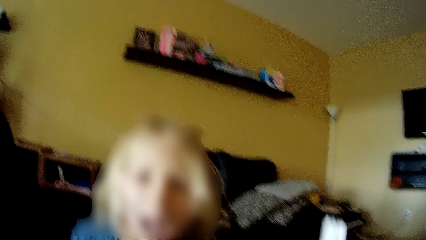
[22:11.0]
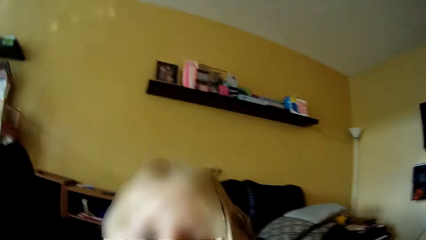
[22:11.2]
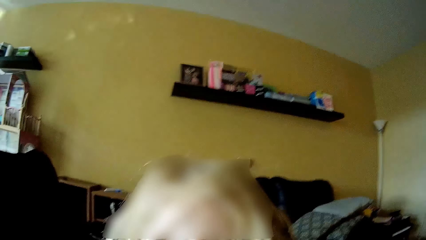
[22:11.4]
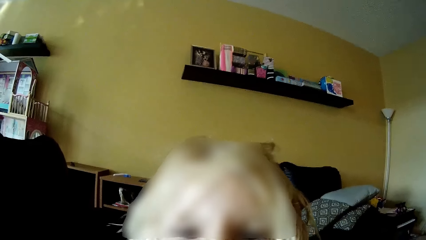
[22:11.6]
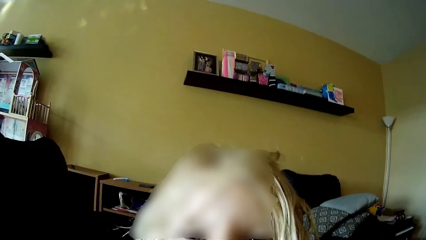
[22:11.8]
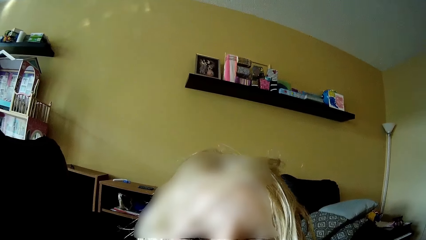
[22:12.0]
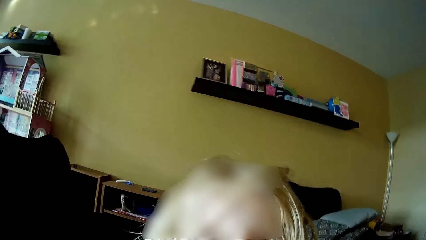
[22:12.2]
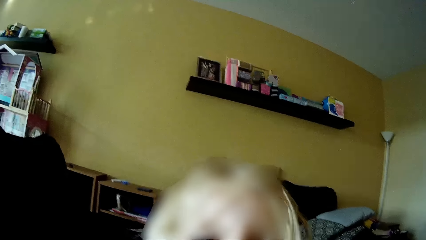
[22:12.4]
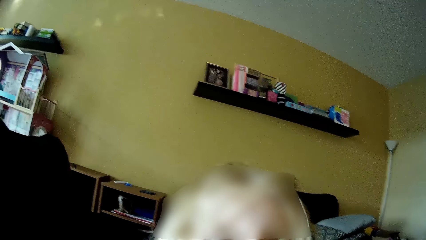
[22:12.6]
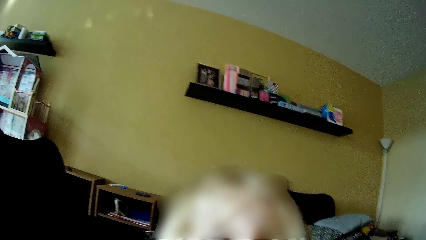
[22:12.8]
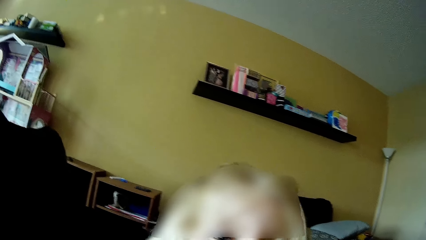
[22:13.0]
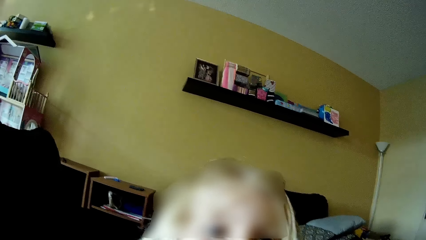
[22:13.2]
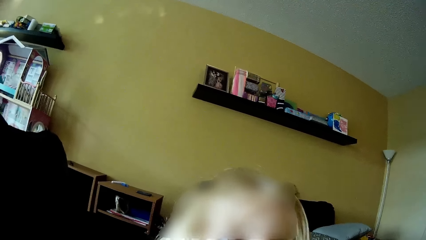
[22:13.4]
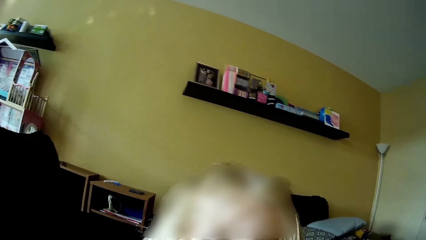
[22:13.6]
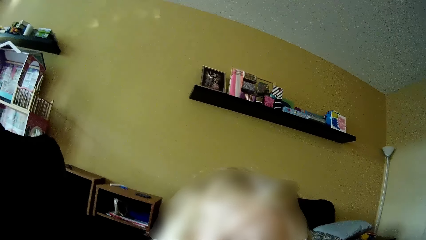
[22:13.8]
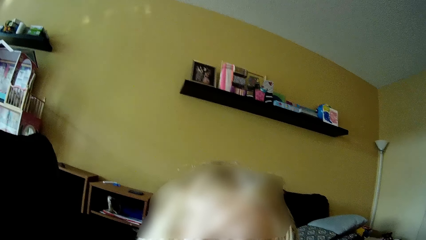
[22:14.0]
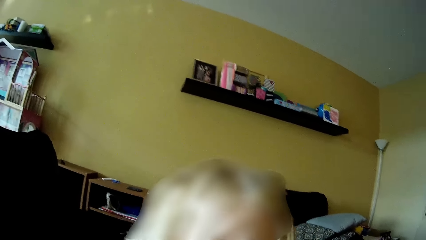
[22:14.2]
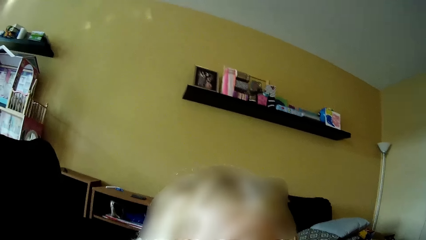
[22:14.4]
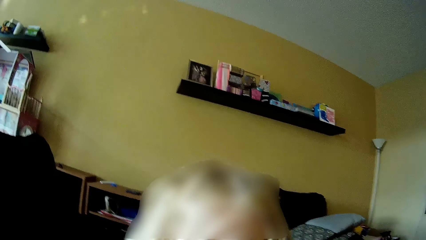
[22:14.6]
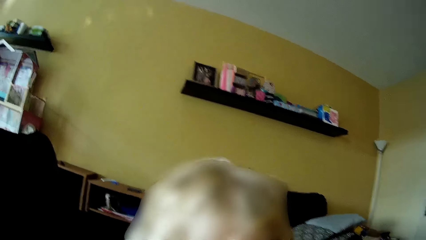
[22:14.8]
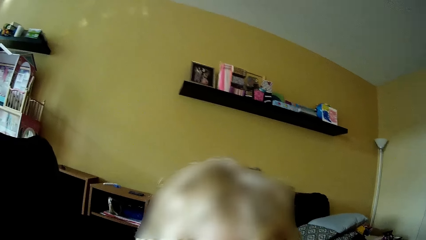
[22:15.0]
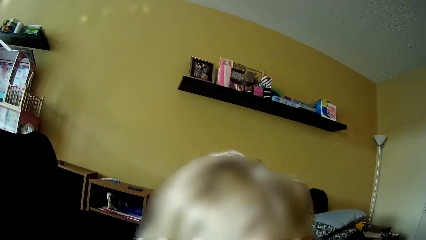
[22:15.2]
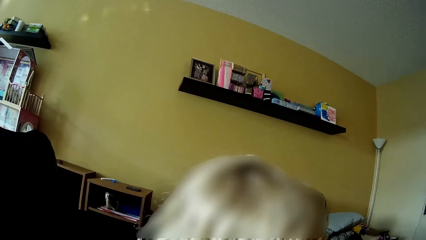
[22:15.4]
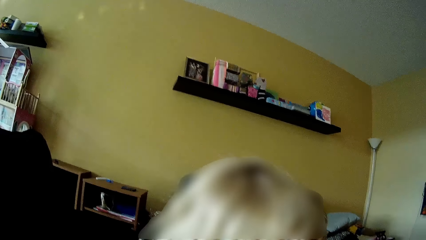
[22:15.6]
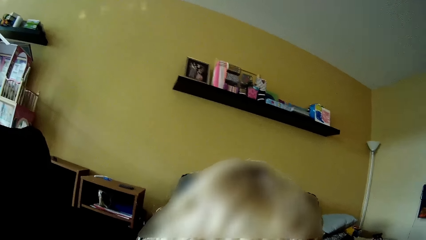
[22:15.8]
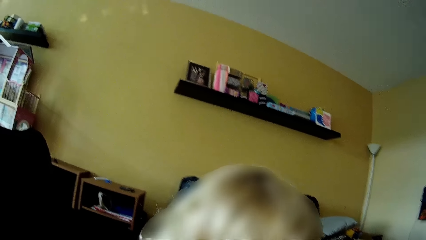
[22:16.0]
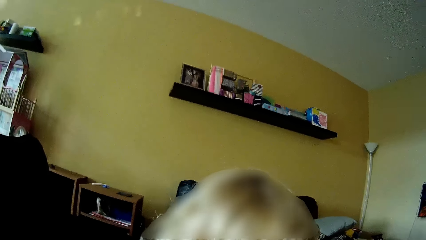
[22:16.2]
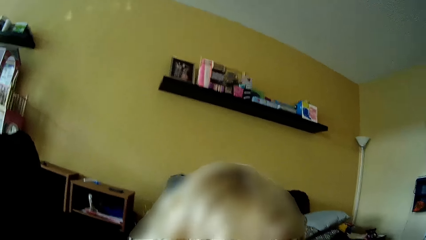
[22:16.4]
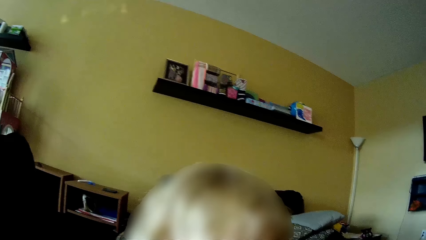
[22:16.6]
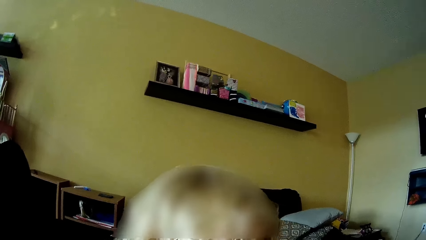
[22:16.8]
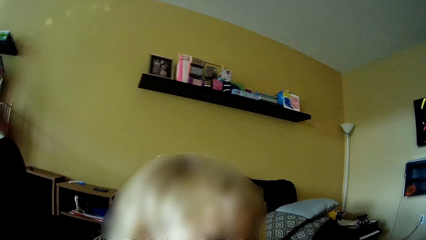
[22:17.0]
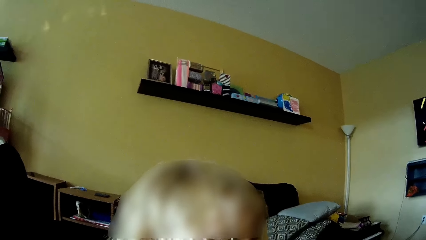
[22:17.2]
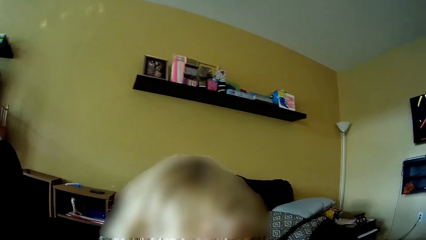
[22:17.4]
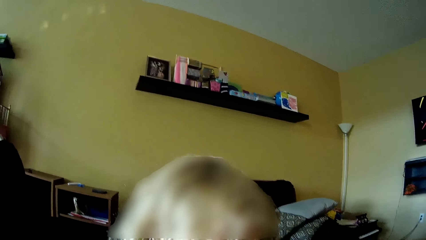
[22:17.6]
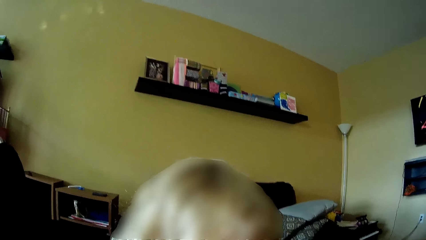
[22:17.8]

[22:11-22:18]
The camera wearer brushes the baby's teeth.

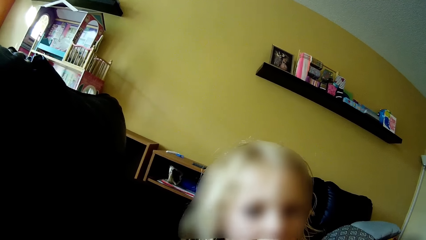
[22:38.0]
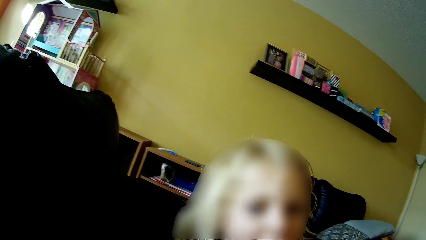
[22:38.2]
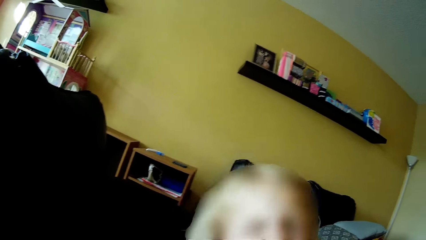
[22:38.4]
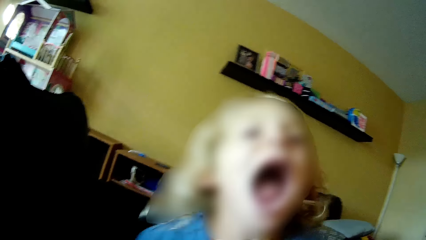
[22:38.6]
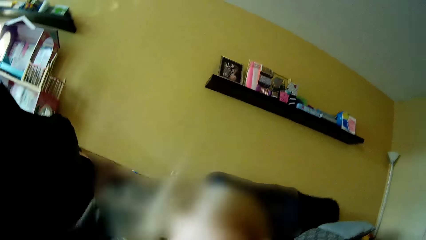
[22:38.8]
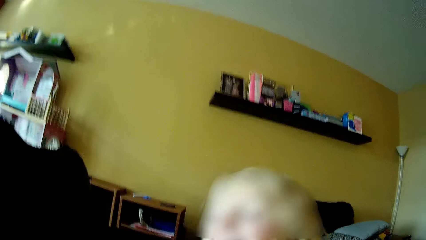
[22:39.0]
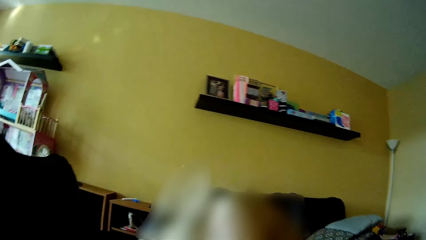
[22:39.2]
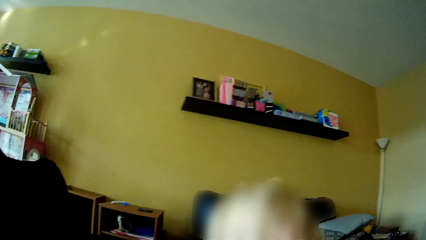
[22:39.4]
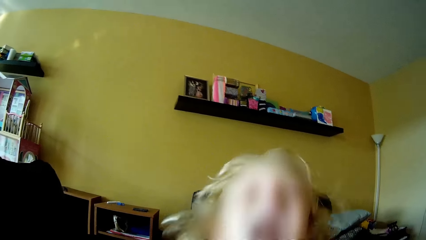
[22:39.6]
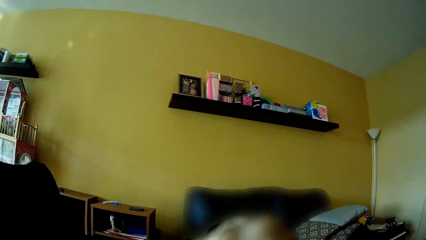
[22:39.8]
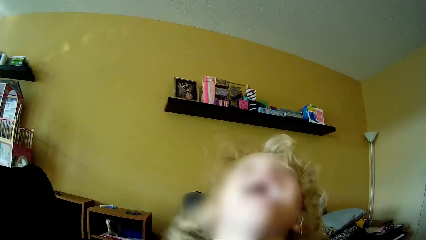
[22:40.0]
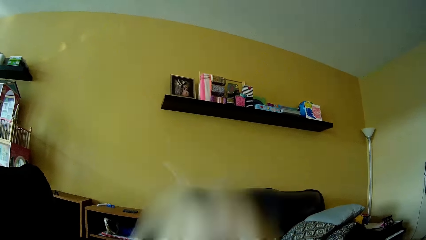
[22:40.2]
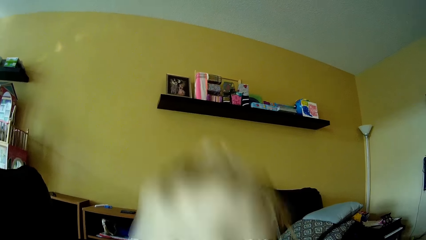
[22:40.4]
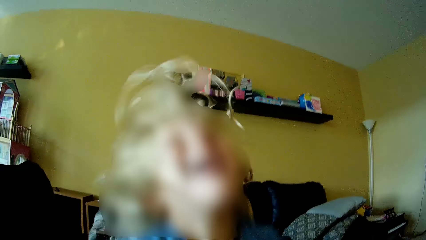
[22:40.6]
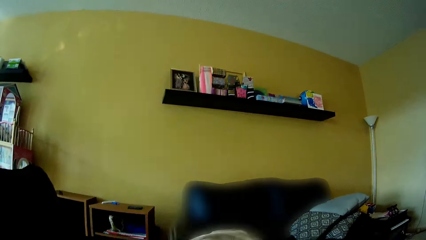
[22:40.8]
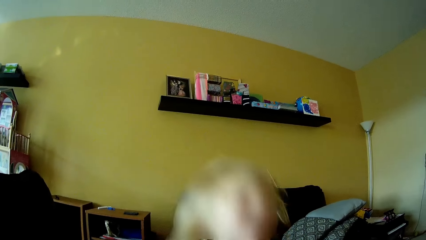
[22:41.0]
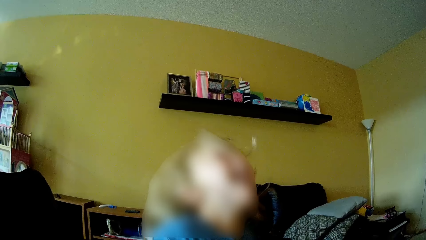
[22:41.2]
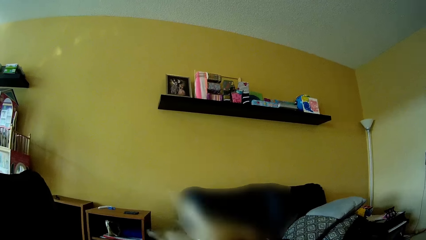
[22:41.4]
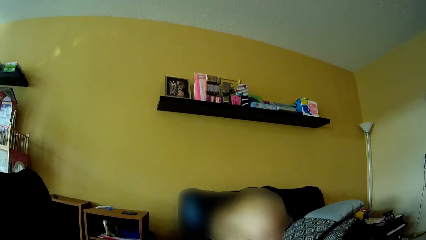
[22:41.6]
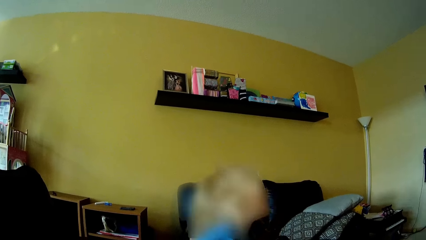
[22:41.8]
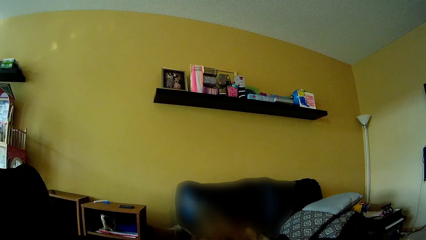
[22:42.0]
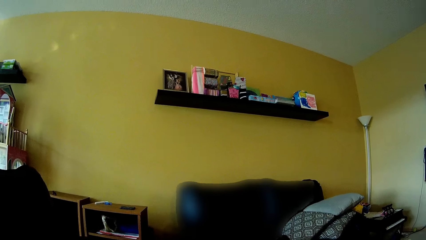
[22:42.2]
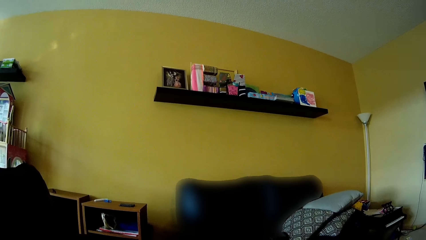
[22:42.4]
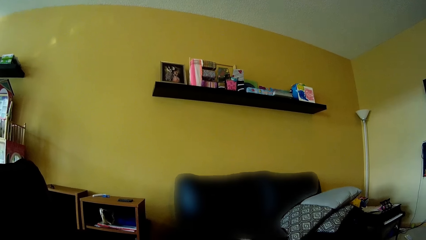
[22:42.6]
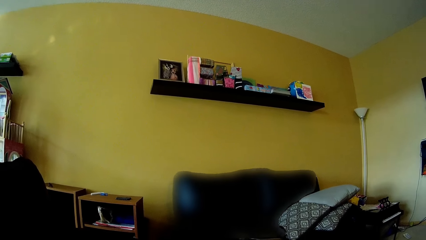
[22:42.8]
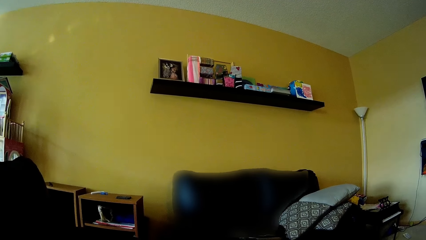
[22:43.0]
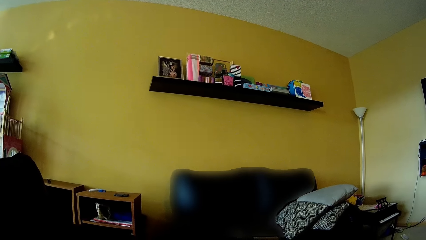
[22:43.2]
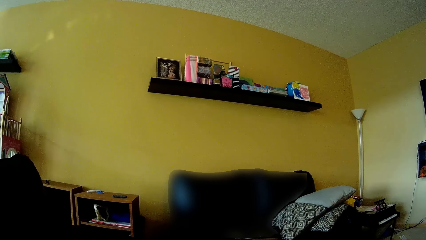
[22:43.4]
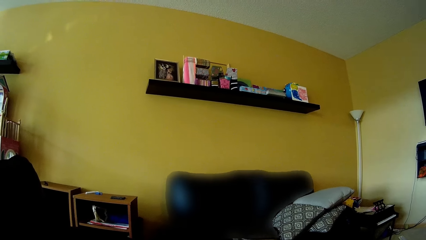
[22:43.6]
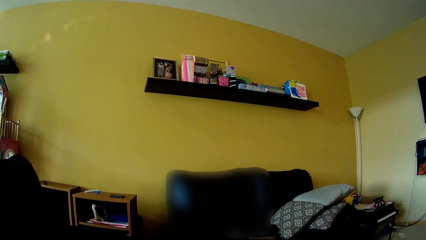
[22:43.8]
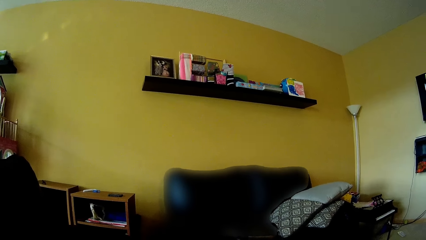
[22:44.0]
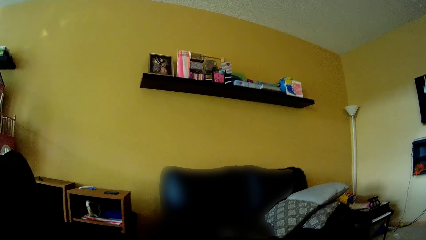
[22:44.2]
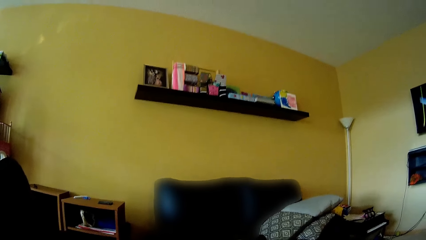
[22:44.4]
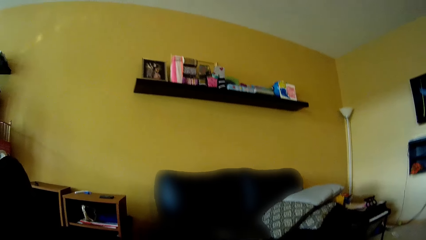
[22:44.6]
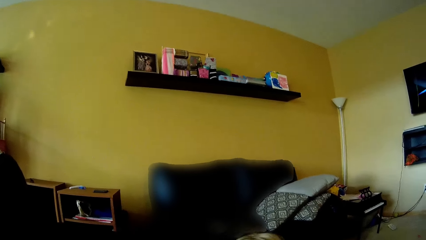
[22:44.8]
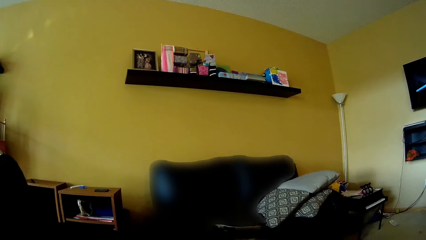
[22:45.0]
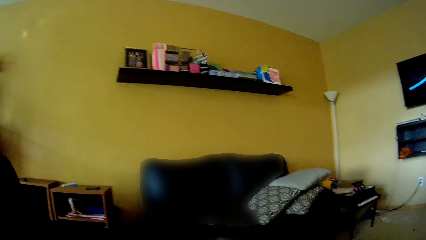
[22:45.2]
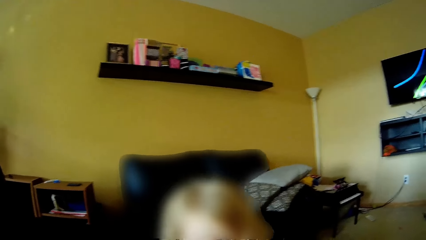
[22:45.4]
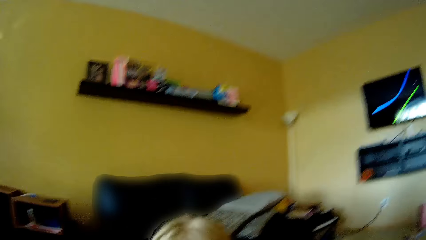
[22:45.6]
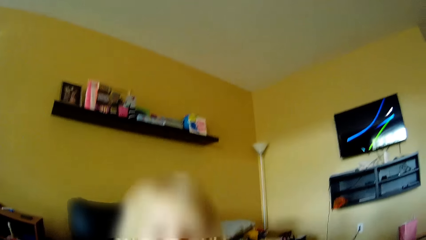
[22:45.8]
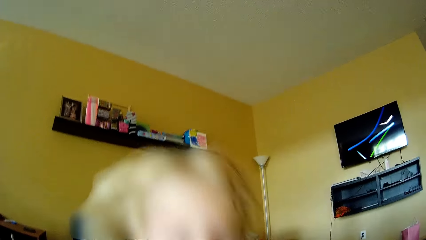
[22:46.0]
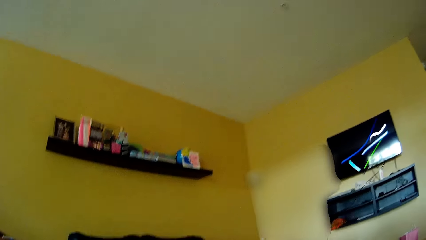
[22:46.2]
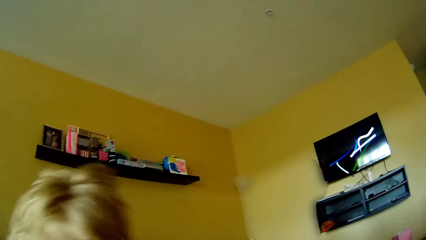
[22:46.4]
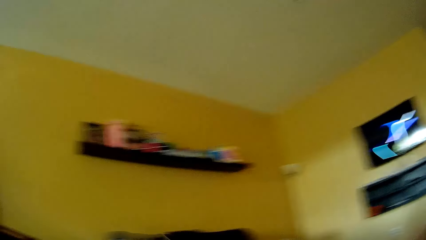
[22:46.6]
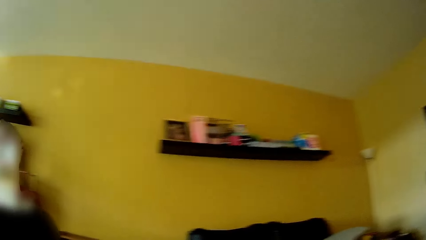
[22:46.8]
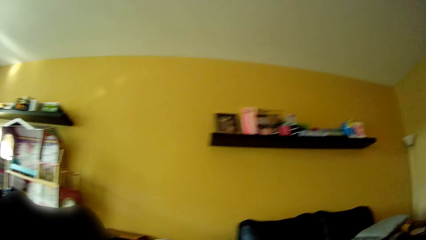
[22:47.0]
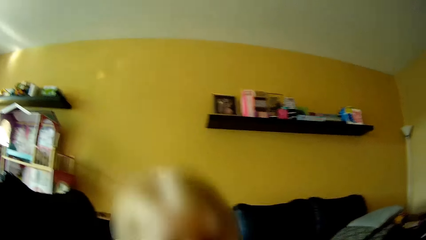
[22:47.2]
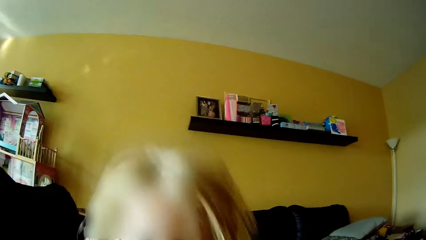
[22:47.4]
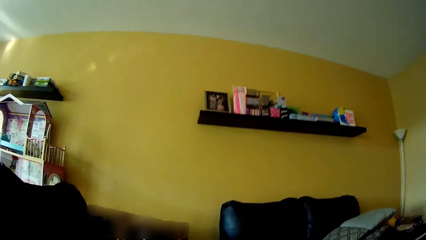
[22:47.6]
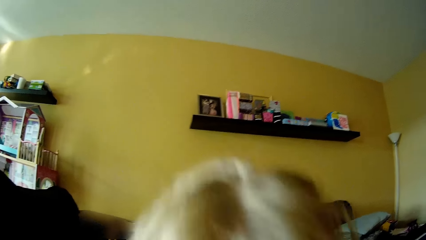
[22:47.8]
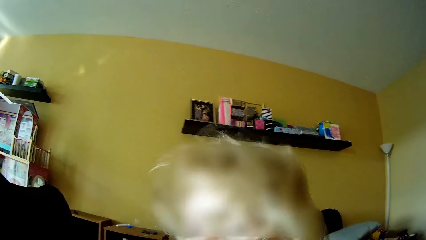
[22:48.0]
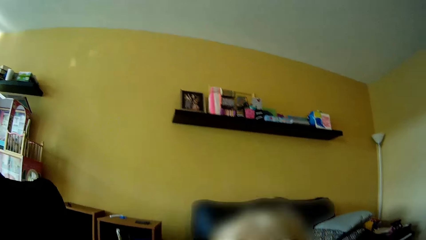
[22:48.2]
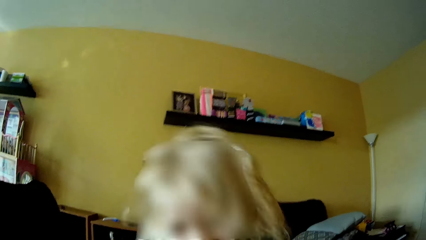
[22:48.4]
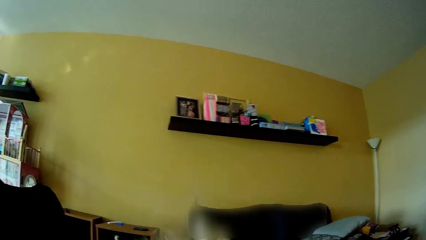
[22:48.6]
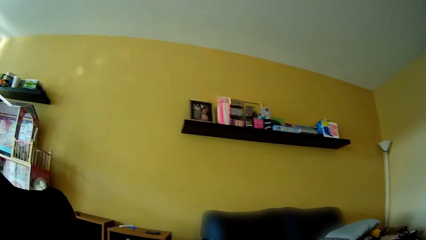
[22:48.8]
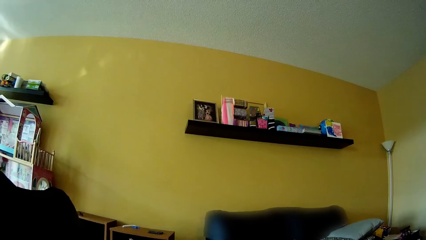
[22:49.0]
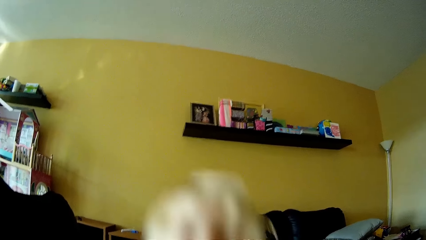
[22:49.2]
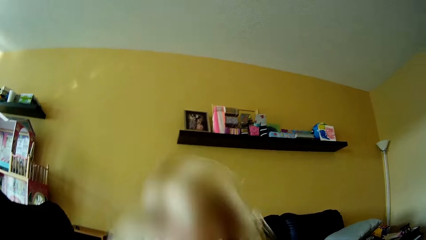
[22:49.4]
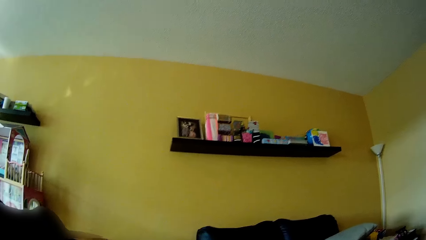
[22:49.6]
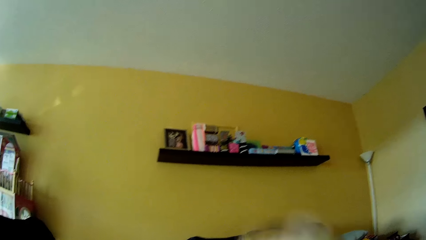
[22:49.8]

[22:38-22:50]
A baby plays around. The girl jumps up and down on a sofa.
